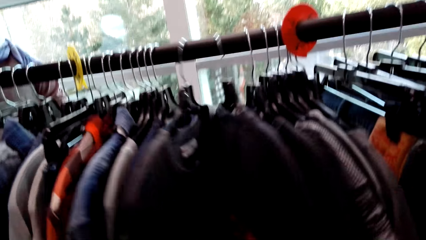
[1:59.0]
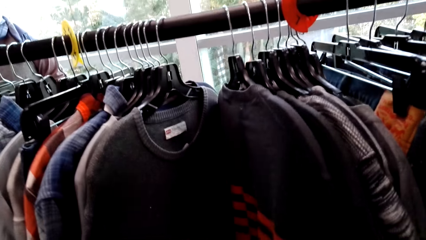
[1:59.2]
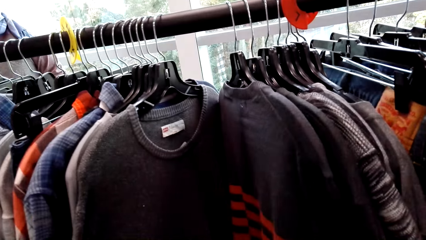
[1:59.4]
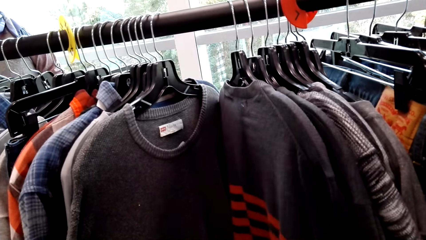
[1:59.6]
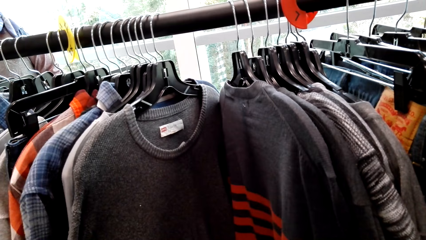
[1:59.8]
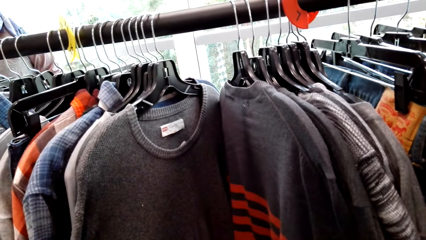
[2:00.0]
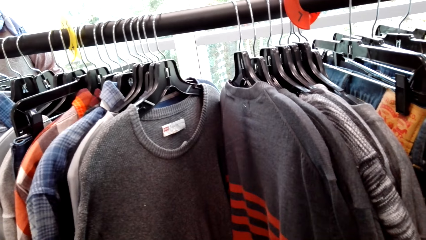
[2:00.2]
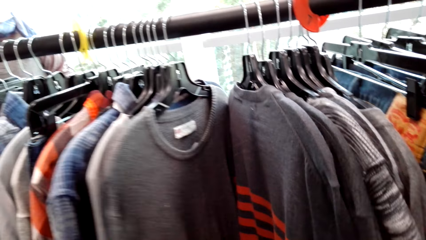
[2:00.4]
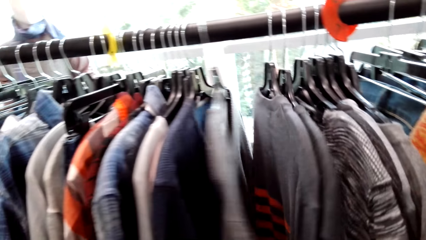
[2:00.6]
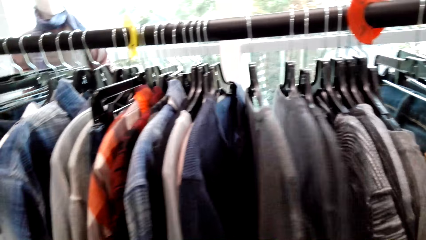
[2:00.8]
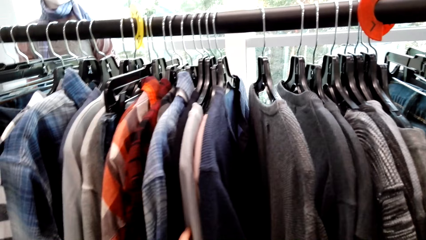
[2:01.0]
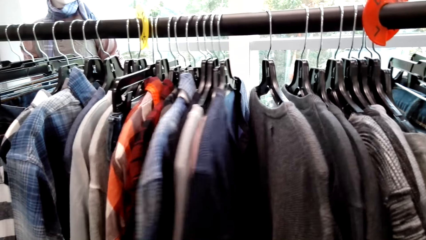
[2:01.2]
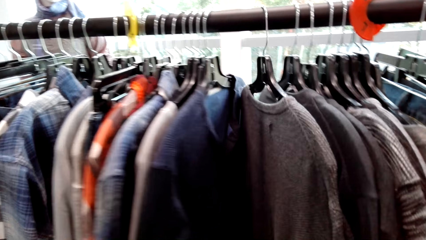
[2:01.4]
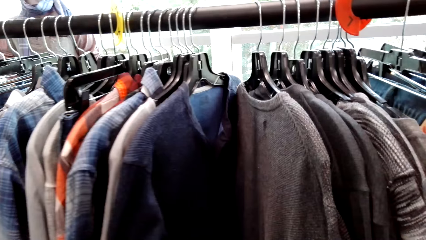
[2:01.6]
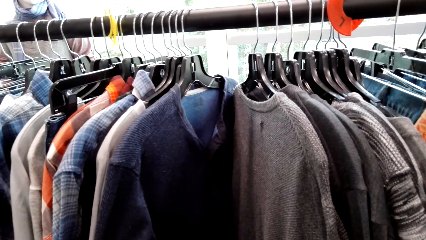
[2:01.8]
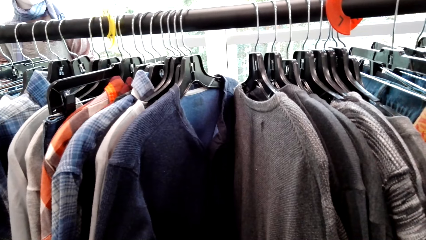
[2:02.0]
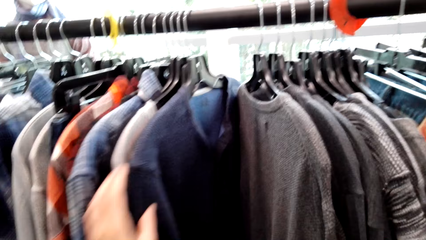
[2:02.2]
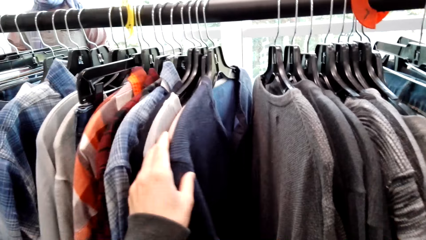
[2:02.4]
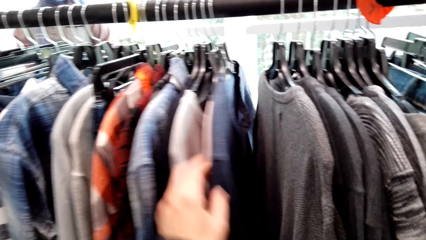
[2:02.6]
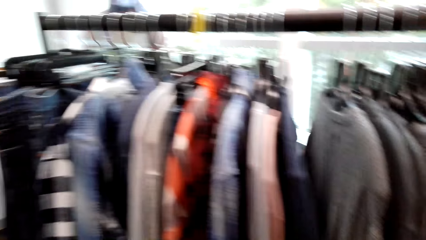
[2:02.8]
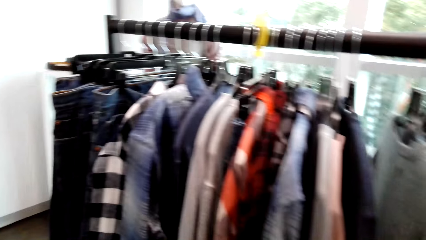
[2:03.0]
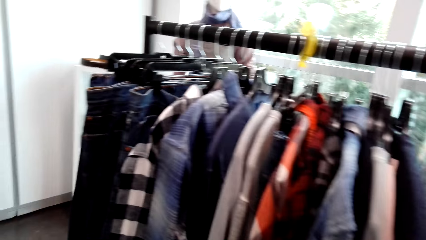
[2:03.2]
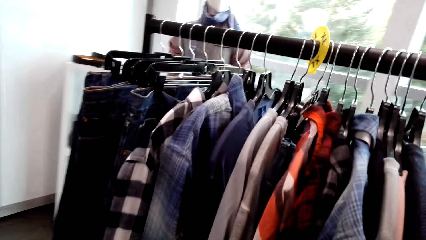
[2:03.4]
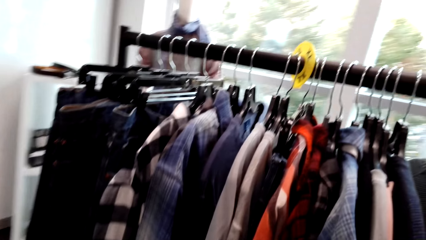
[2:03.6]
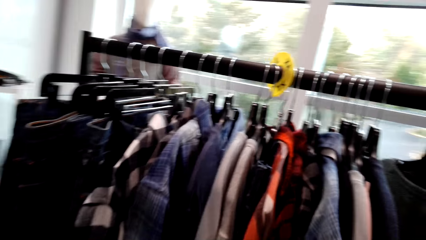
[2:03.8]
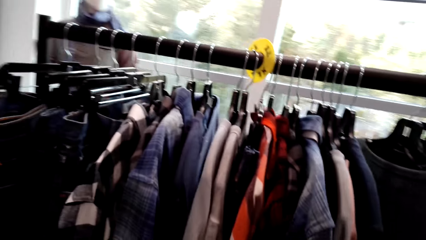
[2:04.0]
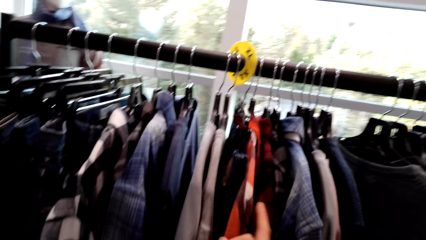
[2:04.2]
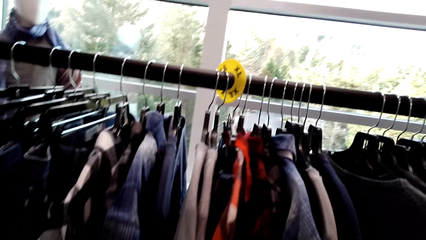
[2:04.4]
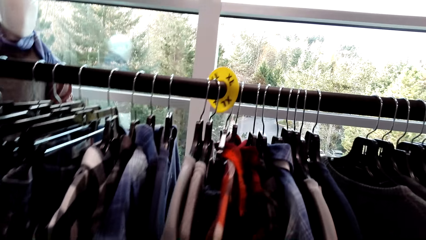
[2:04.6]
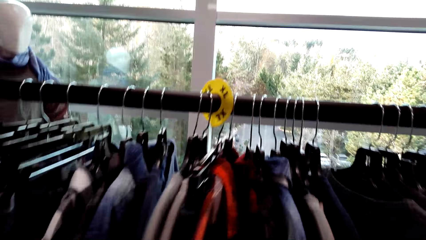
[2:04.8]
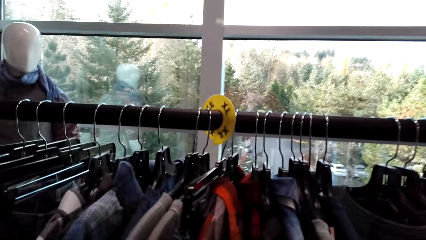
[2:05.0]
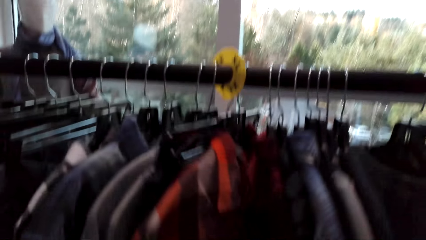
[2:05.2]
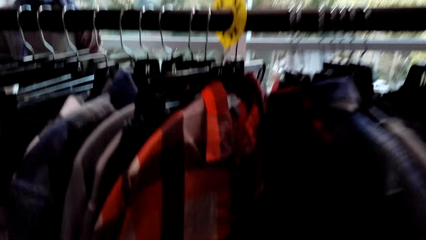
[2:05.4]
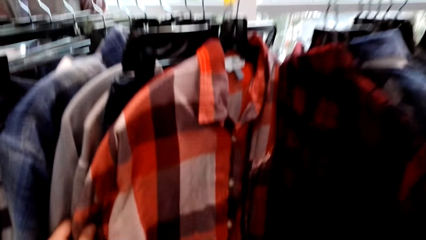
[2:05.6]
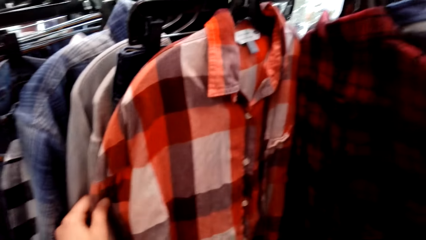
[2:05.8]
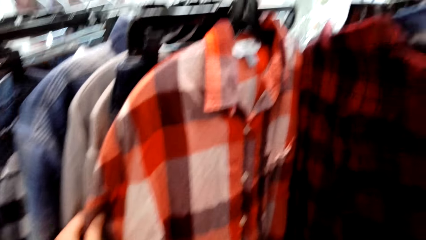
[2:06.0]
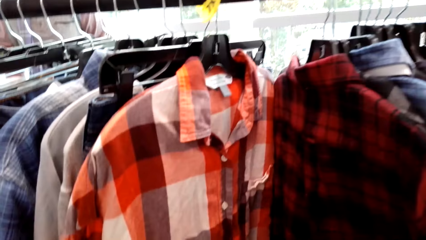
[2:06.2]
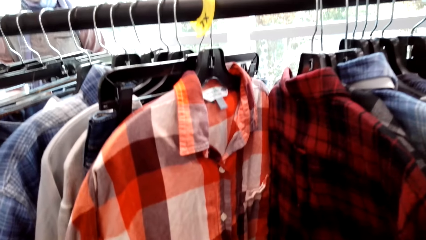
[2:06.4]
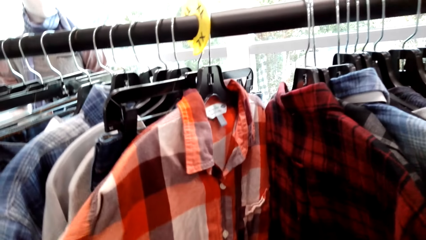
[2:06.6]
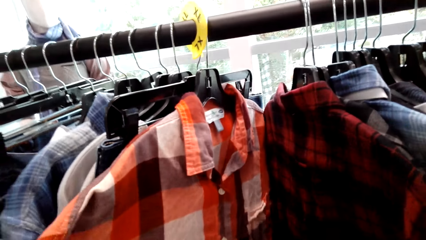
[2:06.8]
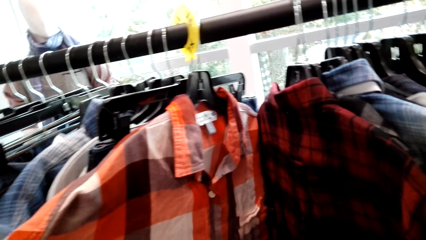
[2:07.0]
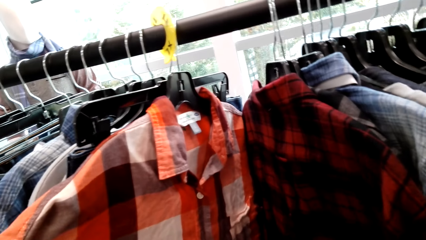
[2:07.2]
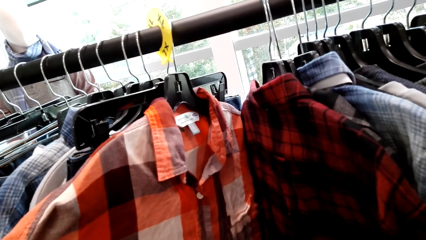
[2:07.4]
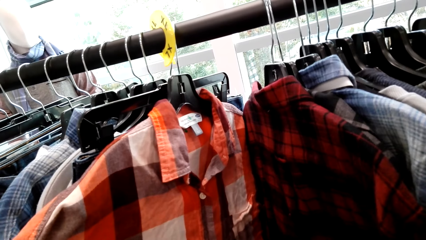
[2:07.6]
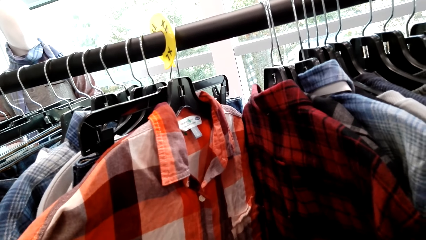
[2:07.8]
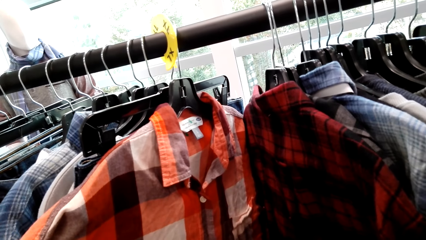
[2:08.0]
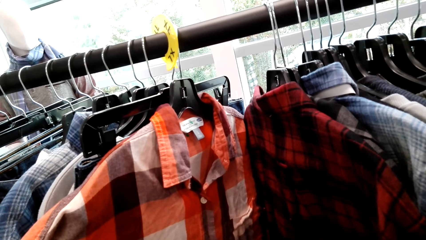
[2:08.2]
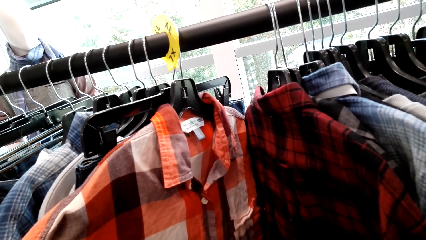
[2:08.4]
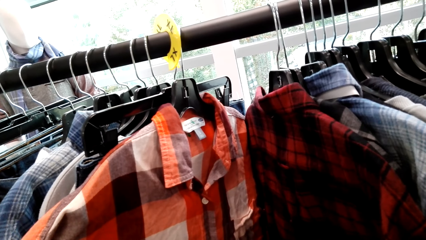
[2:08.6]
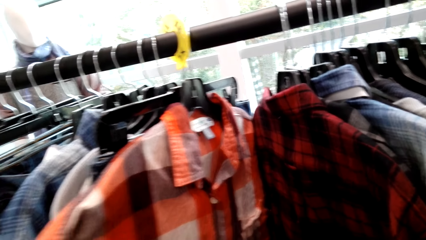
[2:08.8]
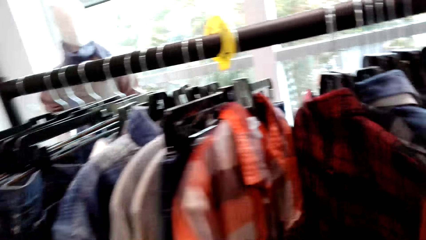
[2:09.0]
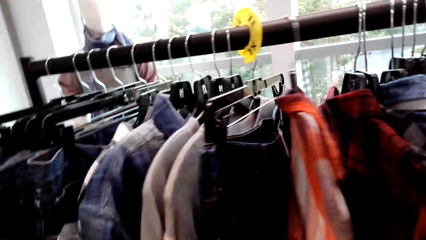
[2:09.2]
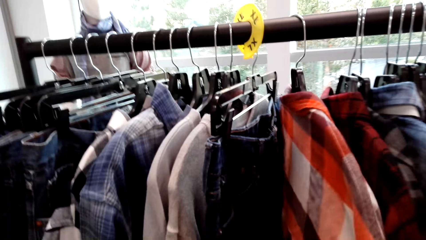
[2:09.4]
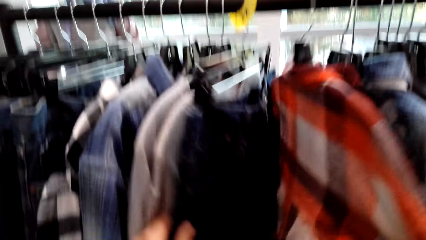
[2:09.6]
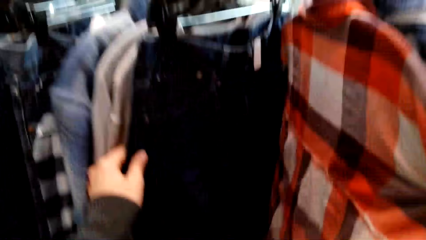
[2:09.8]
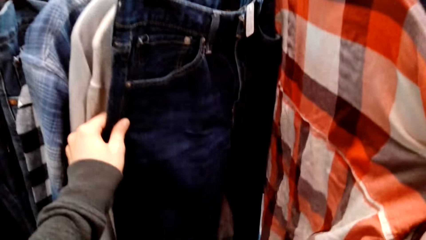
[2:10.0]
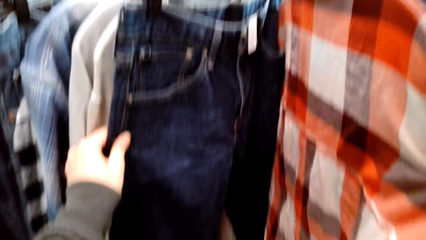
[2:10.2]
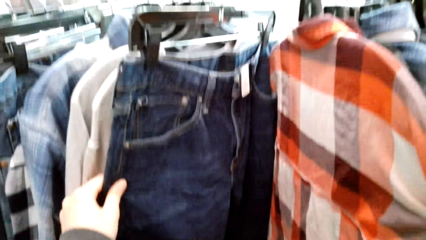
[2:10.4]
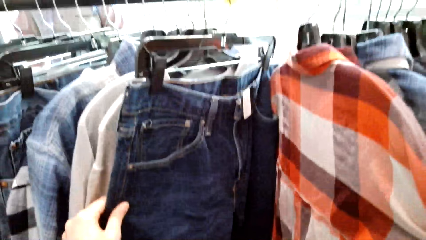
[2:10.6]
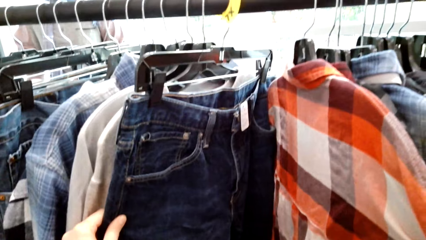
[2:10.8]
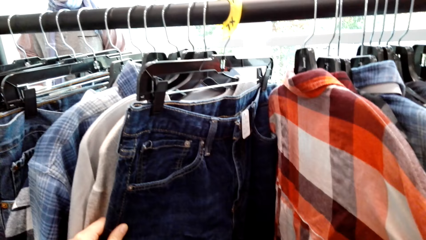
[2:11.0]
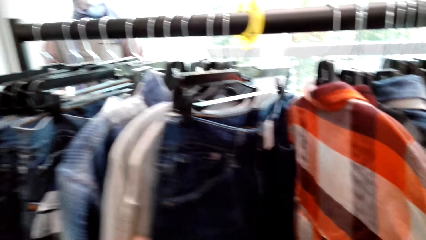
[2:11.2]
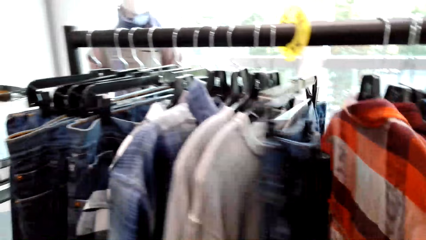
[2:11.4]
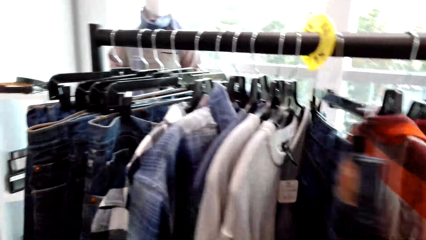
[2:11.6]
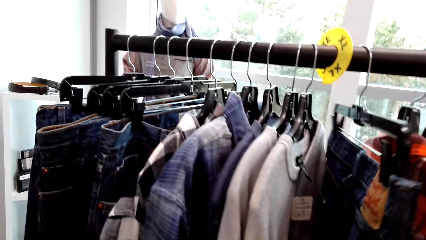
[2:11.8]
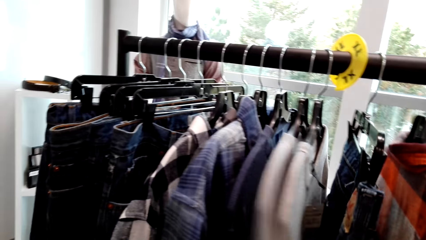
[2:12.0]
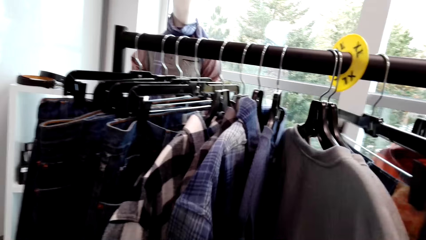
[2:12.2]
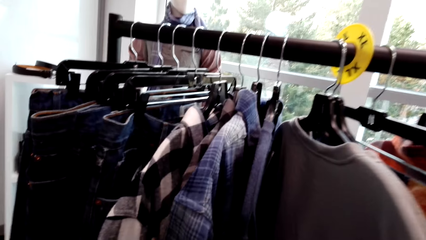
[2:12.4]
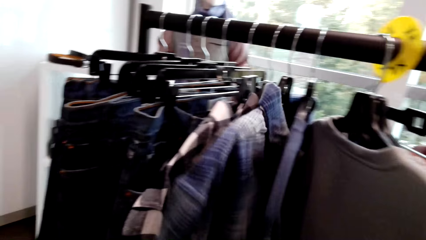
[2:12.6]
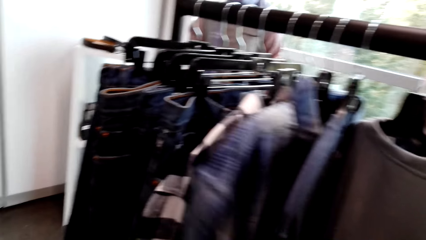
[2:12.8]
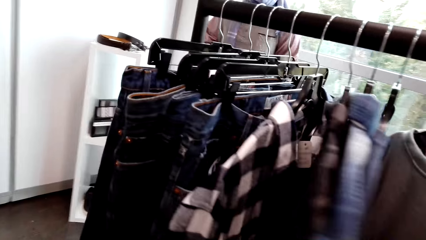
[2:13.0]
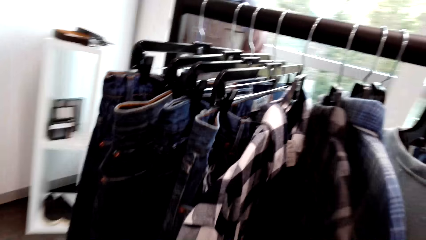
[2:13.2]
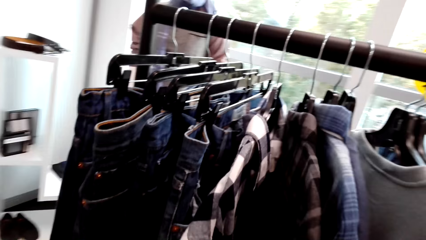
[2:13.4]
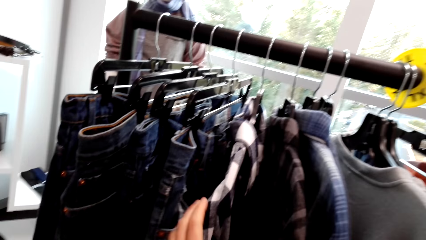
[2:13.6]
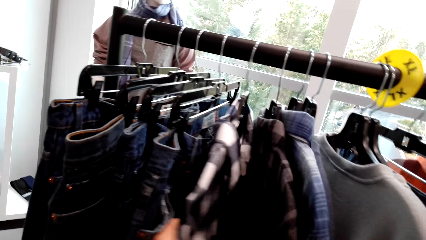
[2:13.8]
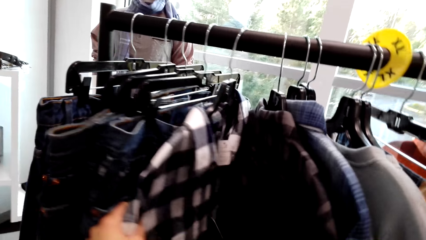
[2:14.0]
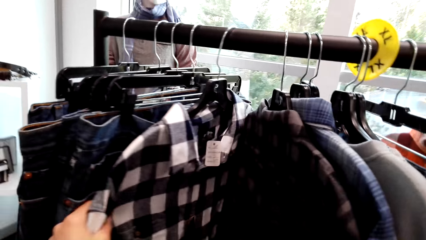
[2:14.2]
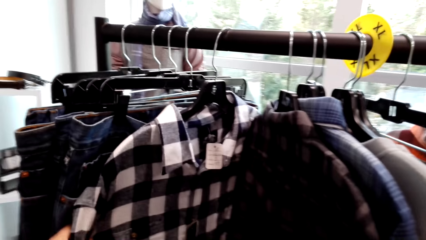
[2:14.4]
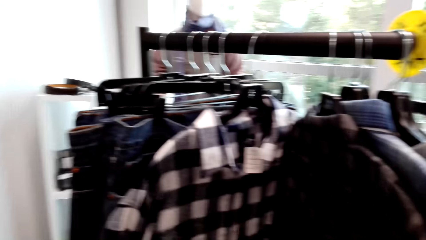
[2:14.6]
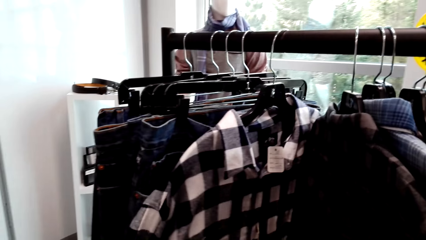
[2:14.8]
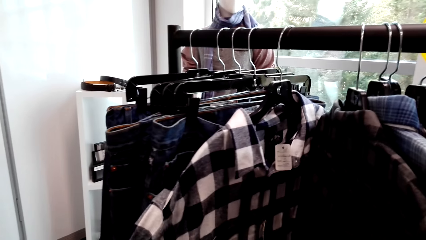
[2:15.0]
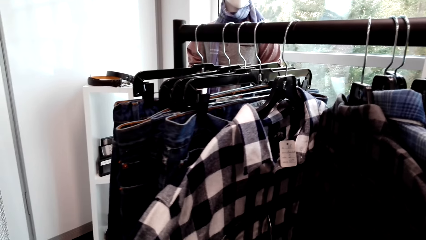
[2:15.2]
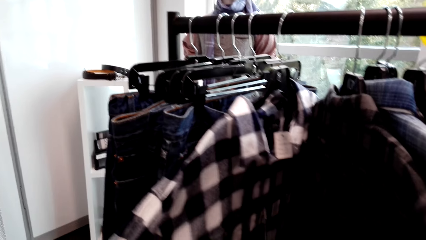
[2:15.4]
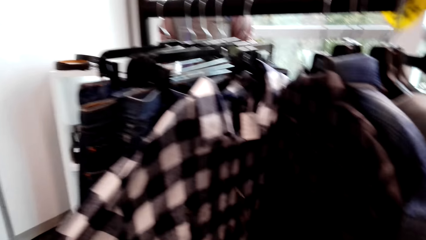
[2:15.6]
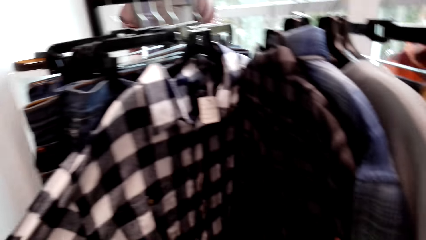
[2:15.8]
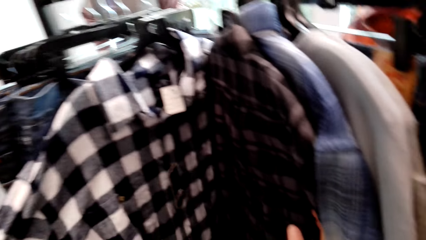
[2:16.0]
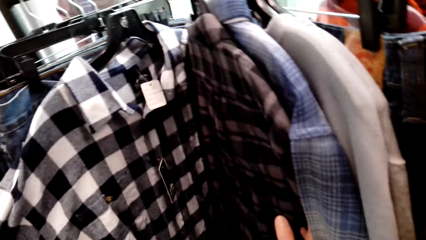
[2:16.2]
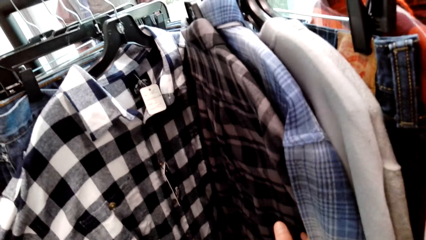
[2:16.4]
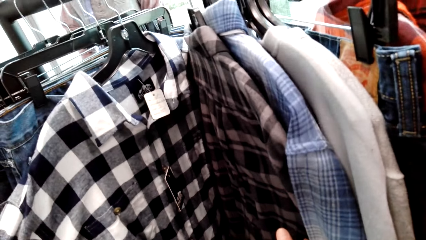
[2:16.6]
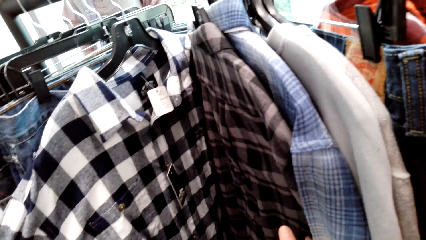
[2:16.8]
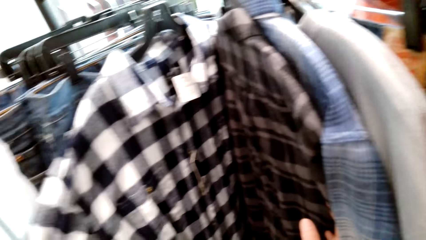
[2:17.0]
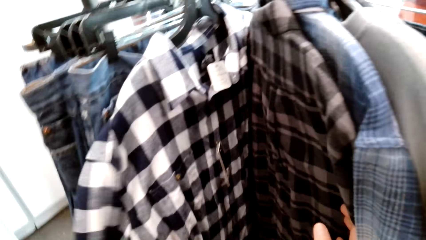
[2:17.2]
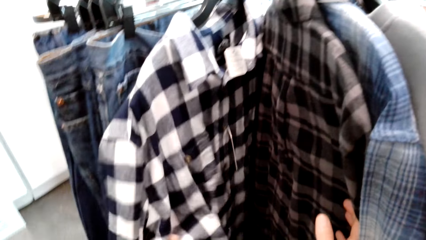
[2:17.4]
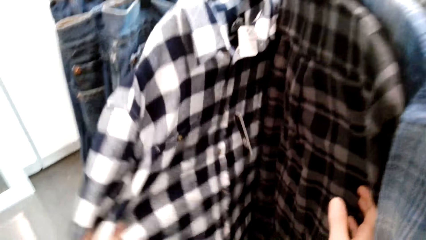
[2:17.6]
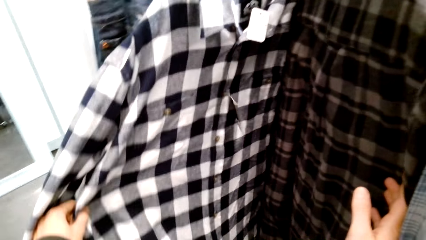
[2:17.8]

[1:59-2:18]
The camera wearer checks out the shirts. They pick a shirt. They pick trouser jeans. They pick a sweater top. They pick the shirt.
